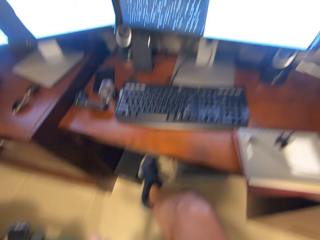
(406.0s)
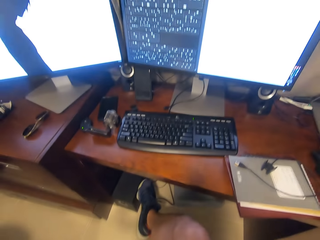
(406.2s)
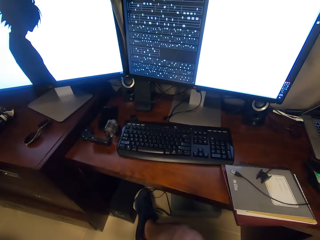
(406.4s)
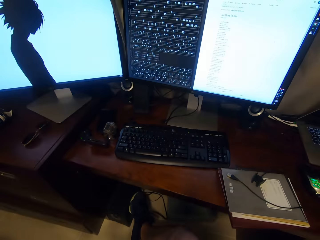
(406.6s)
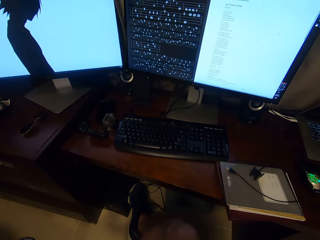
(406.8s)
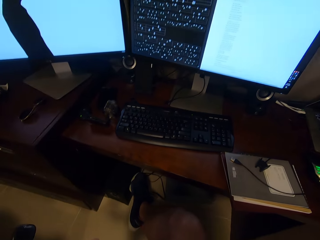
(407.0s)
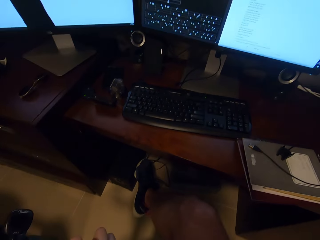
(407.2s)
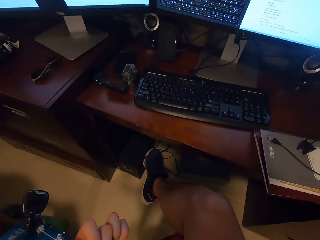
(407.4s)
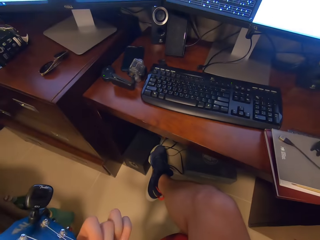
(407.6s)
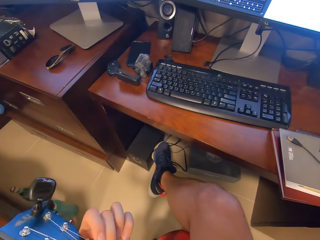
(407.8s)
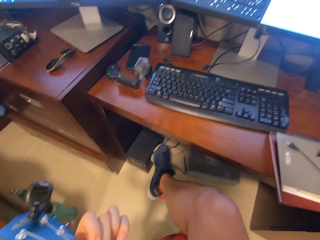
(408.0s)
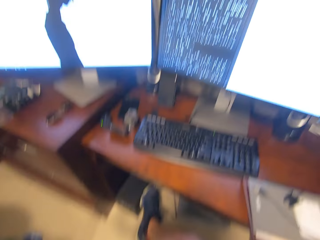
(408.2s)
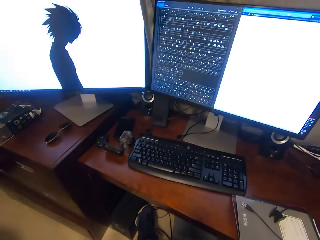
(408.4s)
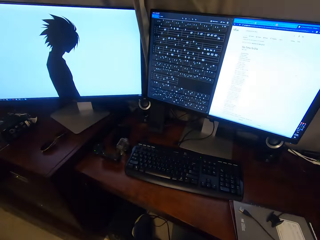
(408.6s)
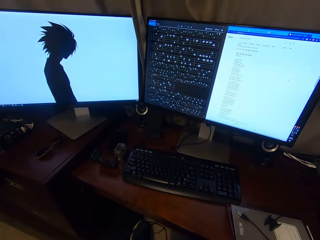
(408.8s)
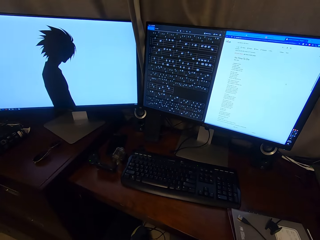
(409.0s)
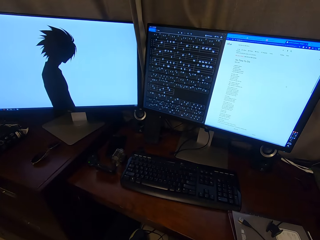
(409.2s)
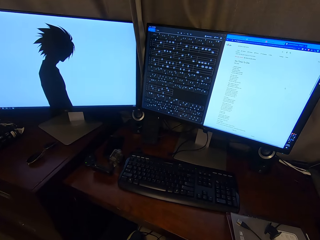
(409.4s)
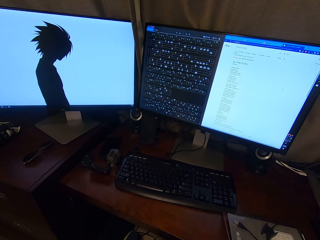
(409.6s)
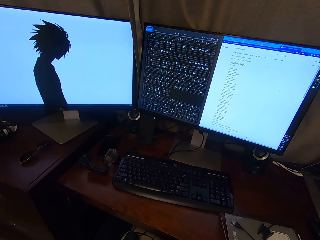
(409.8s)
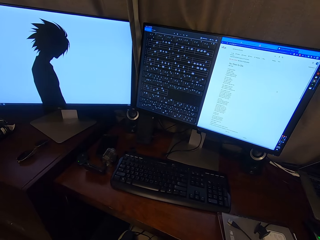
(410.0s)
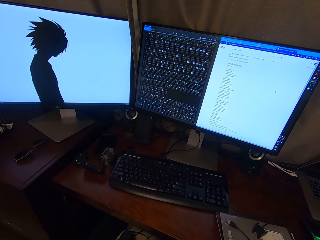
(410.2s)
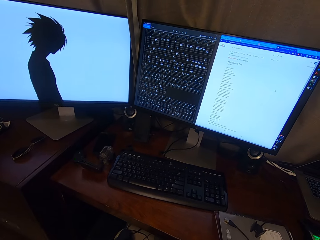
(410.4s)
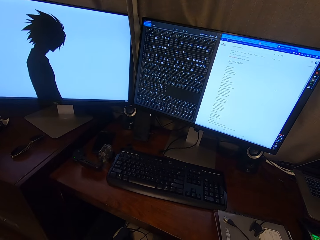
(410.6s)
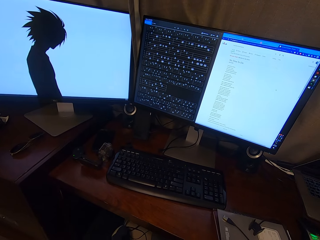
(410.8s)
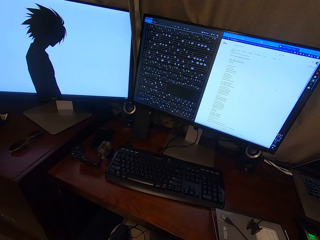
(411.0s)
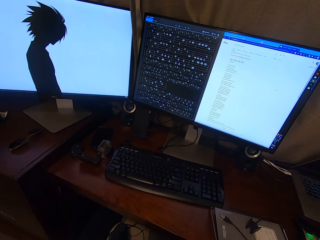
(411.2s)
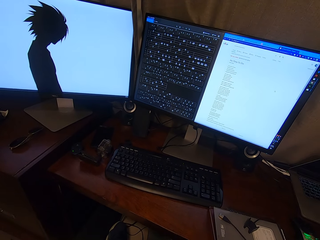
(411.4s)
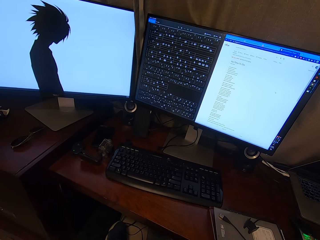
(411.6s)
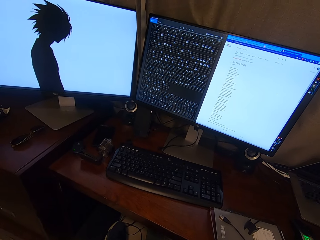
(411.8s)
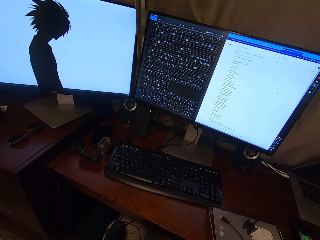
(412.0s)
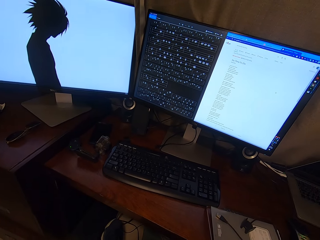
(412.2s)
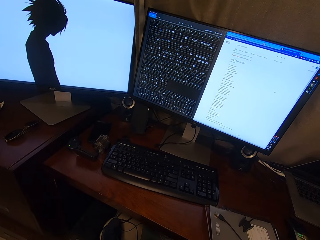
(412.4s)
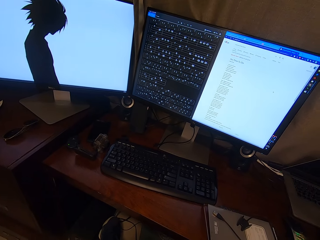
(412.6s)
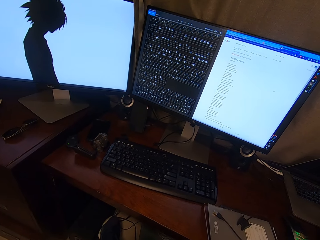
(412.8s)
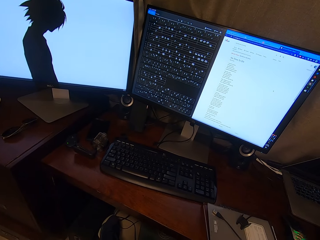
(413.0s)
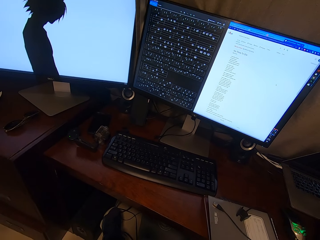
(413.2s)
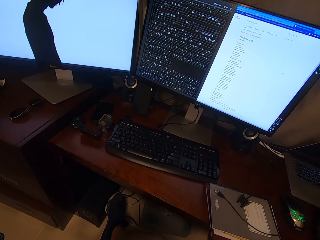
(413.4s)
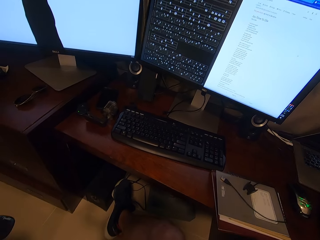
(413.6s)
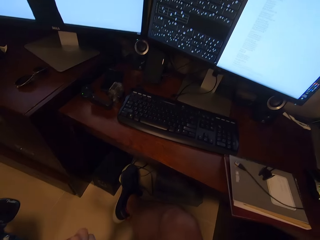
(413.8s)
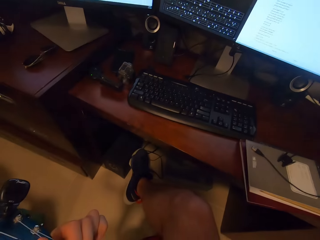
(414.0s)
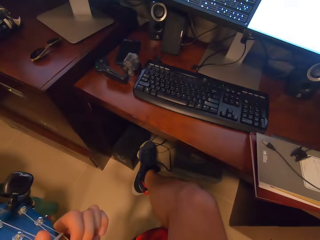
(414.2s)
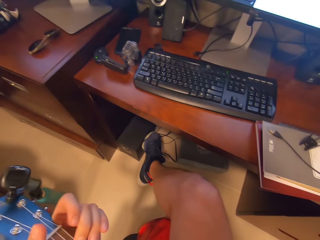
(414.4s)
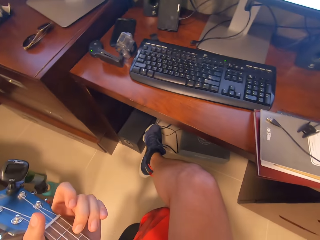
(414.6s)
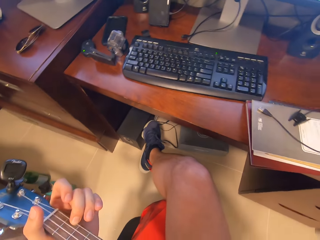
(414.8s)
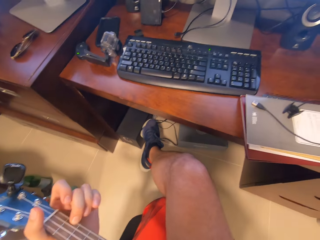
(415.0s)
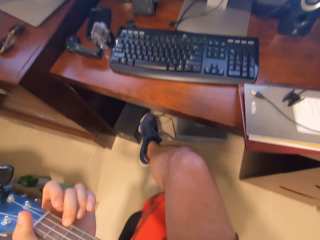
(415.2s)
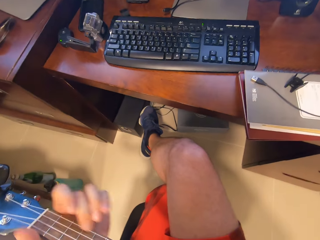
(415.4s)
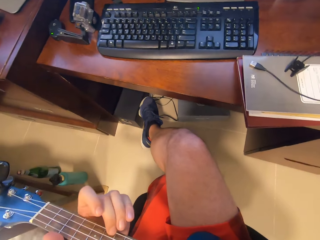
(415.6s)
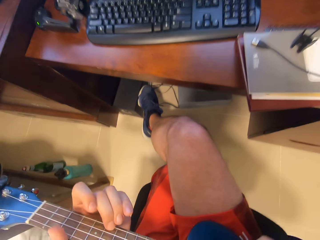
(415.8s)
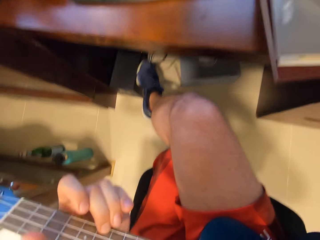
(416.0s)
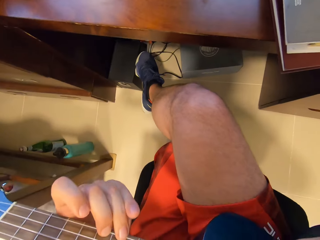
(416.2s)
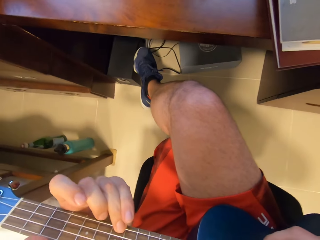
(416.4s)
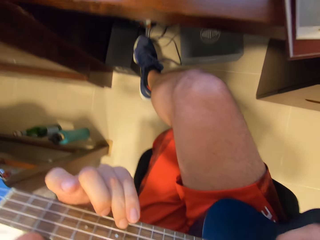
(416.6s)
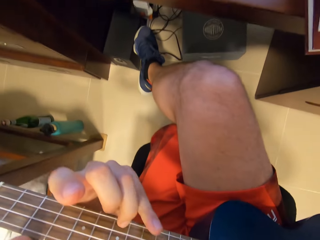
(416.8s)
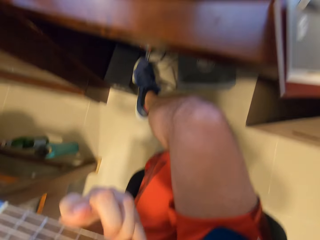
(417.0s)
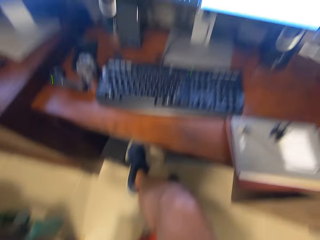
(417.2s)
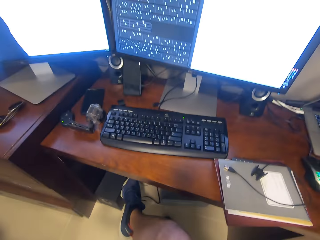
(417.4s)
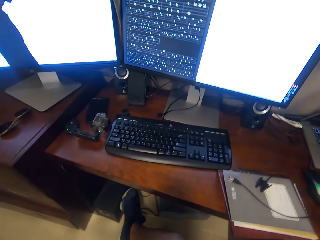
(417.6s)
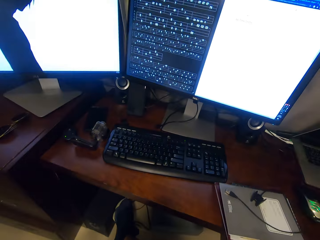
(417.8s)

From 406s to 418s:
The camera wearer plays guitar.

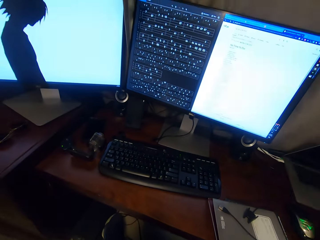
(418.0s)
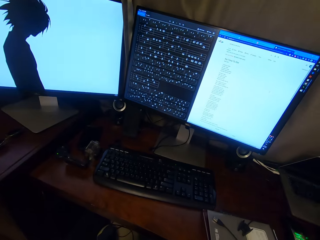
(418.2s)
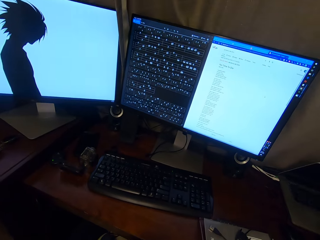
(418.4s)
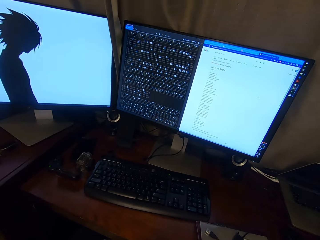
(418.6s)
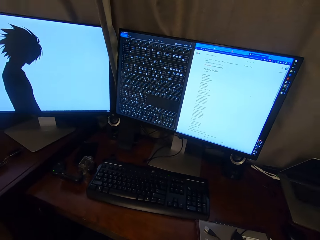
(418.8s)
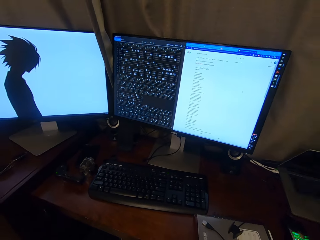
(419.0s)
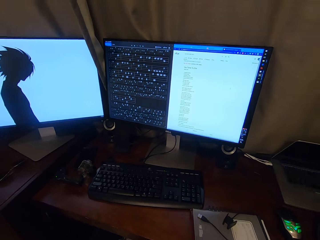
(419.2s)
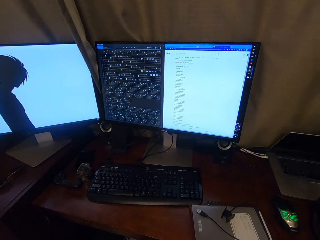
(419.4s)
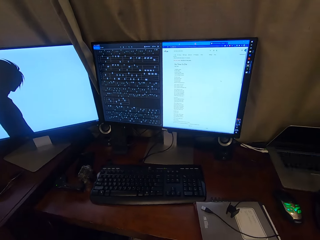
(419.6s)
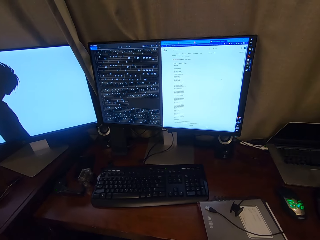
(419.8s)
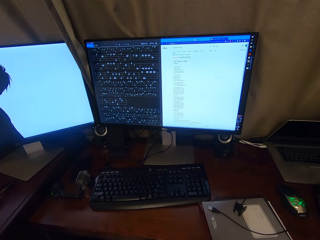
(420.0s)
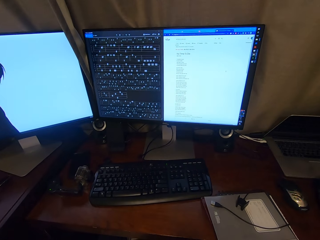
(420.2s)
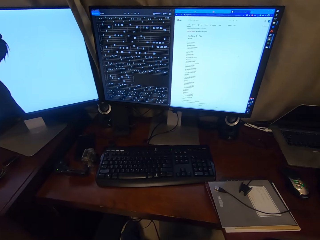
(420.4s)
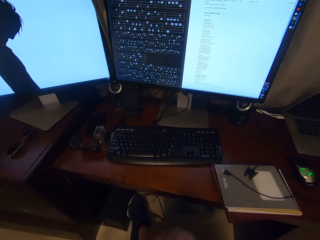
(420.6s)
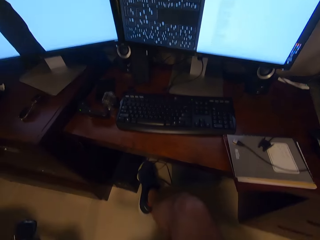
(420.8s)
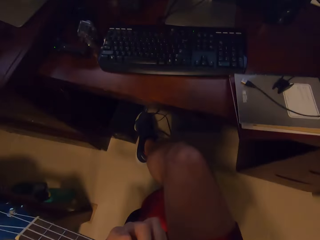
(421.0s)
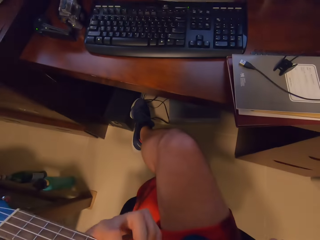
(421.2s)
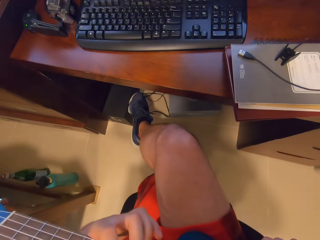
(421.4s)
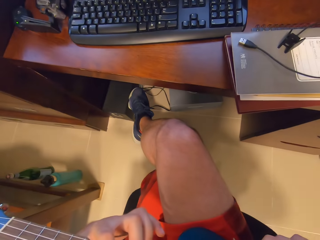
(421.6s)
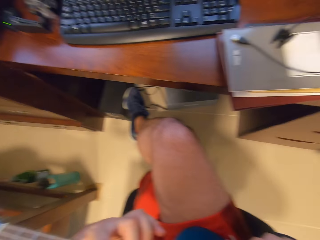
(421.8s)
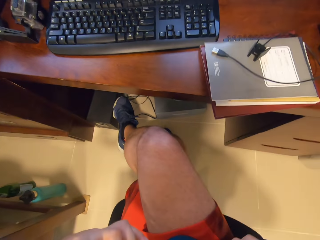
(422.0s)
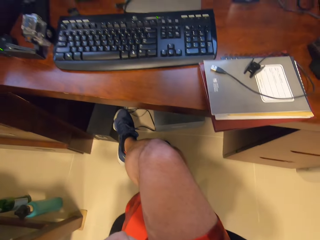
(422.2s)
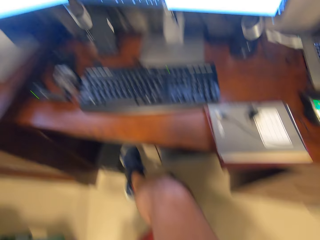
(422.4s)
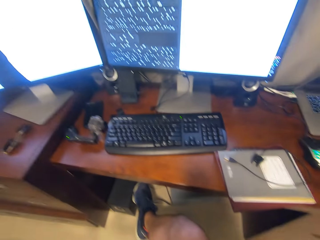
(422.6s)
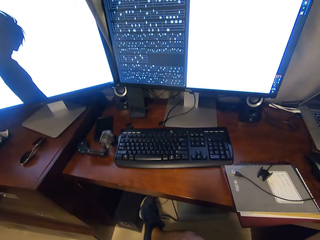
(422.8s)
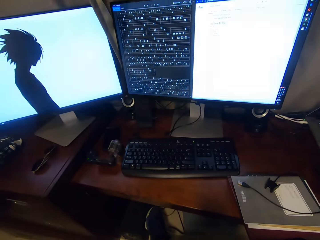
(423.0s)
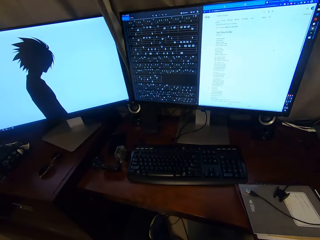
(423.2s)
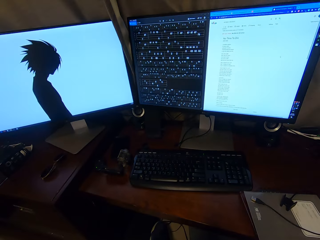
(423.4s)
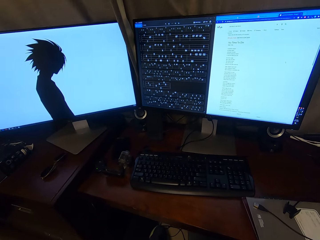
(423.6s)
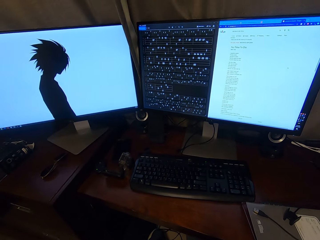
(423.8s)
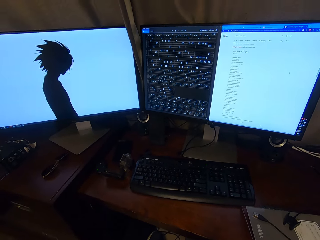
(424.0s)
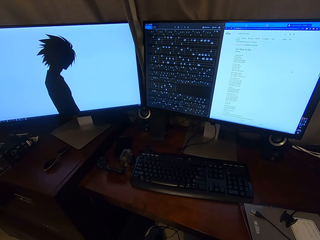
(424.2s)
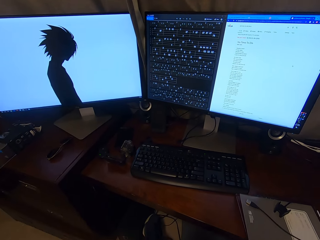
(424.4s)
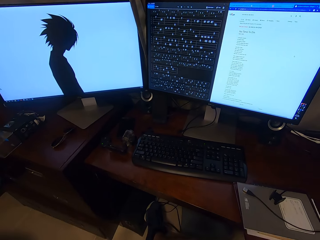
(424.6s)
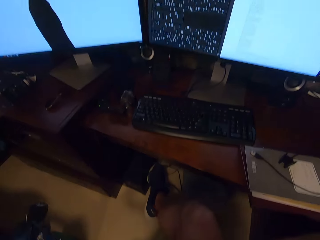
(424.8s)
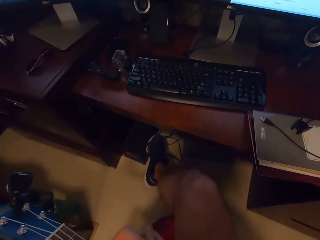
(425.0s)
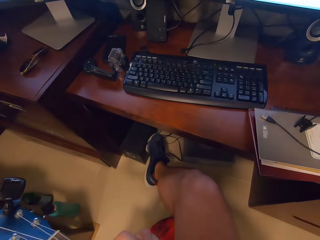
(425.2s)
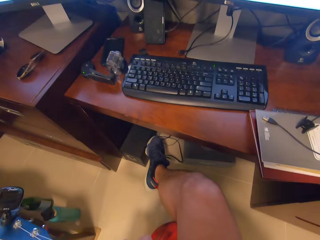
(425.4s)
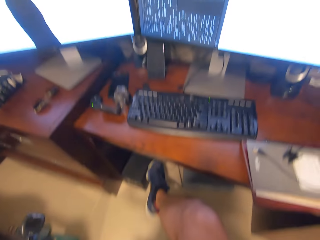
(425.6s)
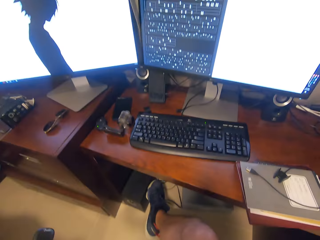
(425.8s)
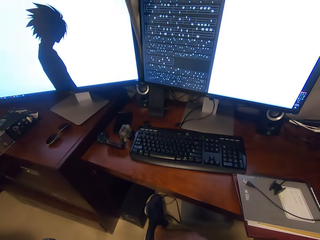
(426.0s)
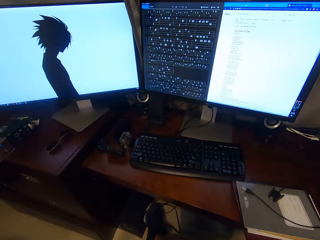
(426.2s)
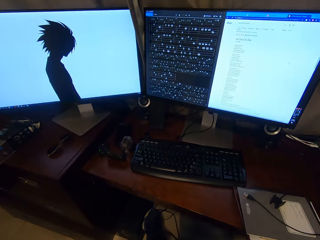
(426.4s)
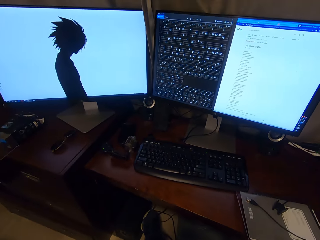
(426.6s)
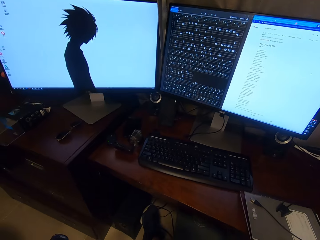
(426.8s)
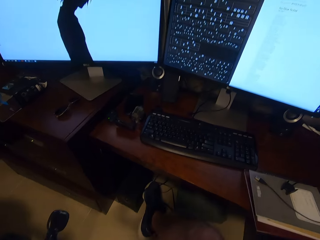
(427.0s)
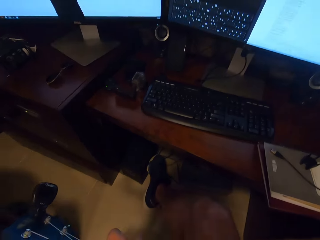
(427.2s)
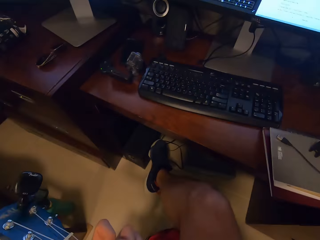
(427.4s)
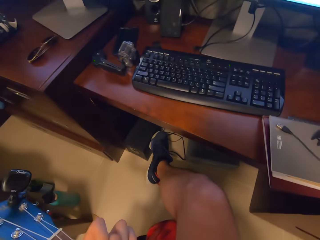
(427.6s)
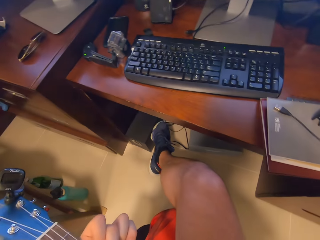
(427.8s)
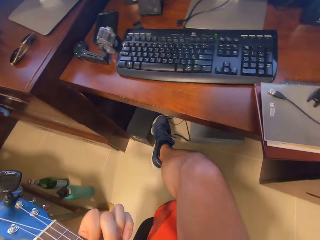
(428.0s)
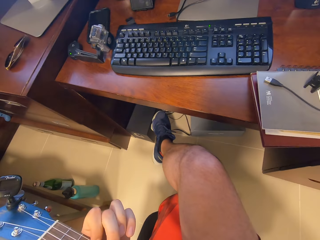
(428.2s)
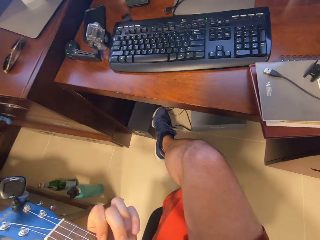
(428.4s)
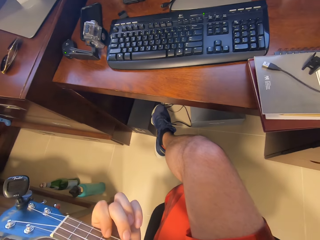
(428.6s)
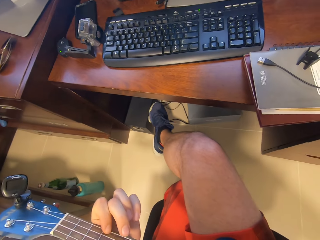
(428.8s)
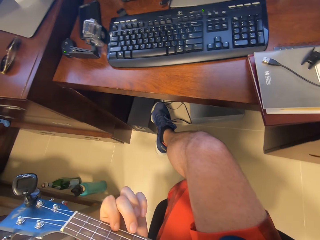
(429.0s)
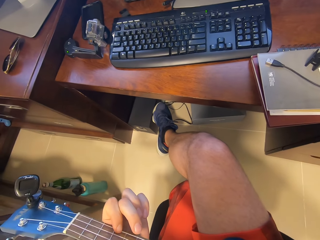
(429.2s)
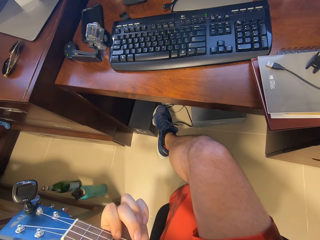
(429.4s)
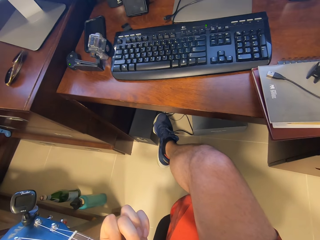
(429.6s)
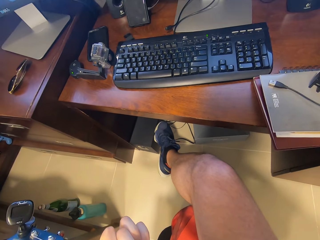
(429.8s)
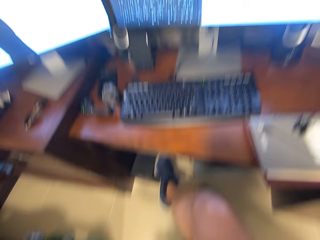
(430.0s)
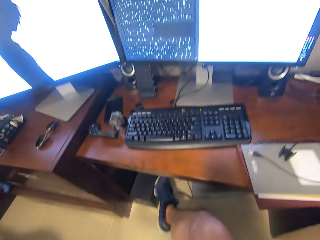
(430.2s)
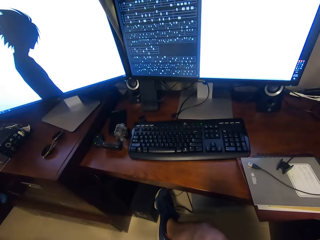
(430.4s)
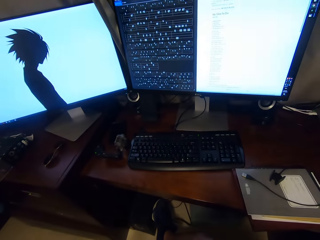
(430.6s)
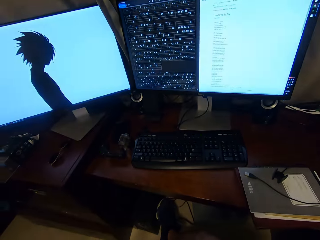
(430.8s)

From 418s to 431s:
The camera wearer looks around. They play guitar.
